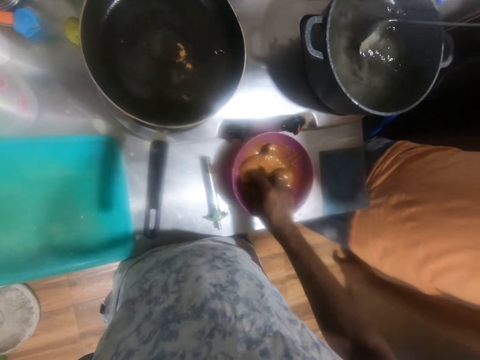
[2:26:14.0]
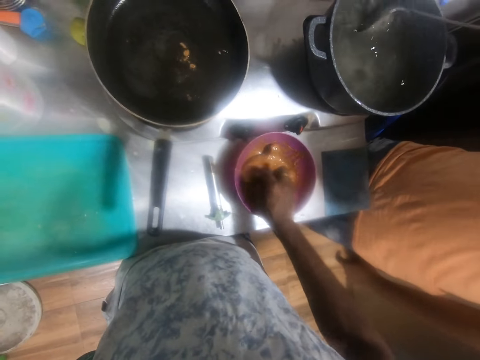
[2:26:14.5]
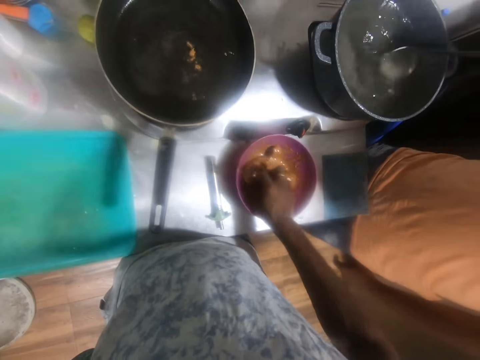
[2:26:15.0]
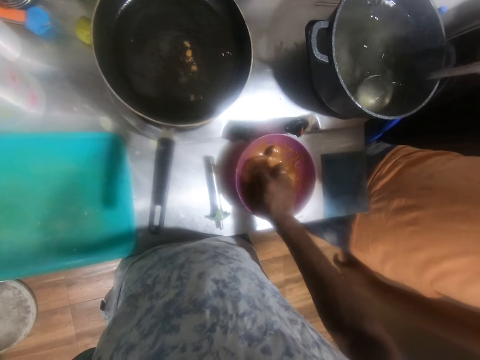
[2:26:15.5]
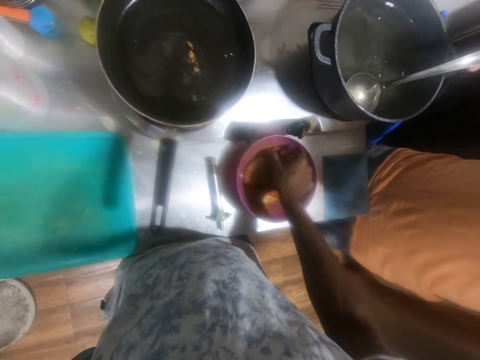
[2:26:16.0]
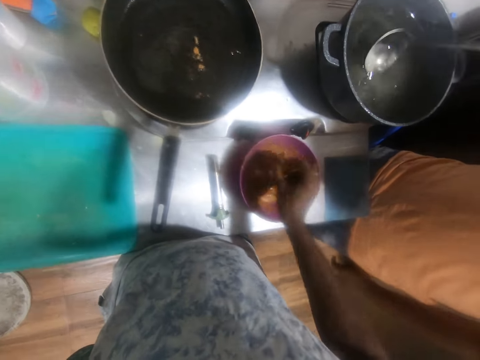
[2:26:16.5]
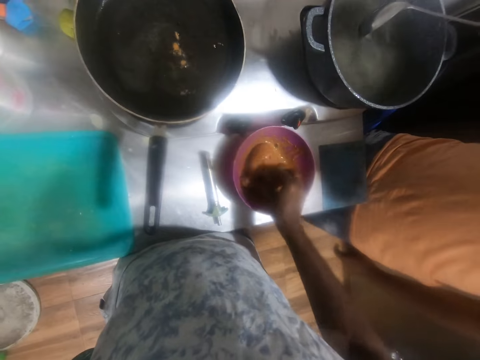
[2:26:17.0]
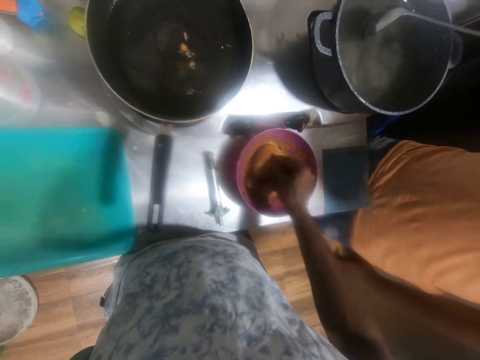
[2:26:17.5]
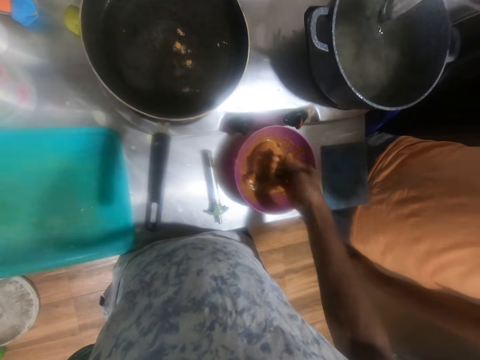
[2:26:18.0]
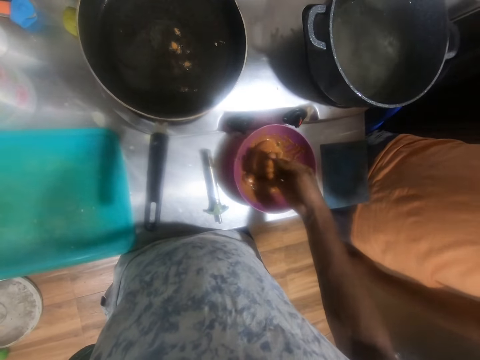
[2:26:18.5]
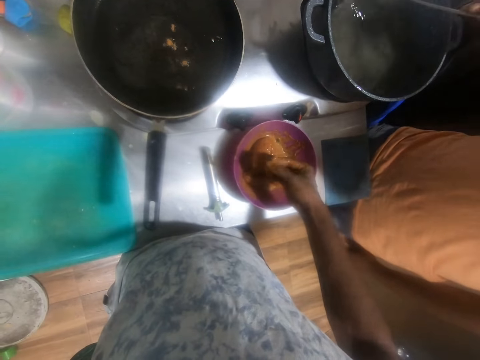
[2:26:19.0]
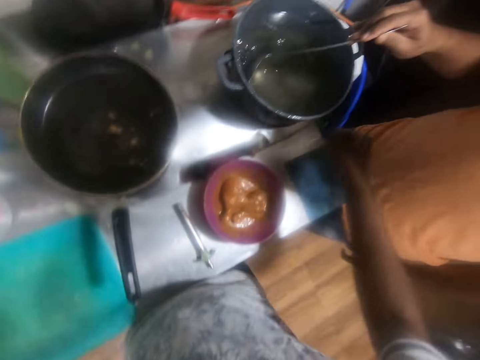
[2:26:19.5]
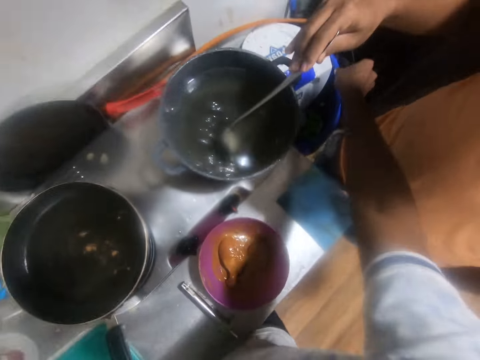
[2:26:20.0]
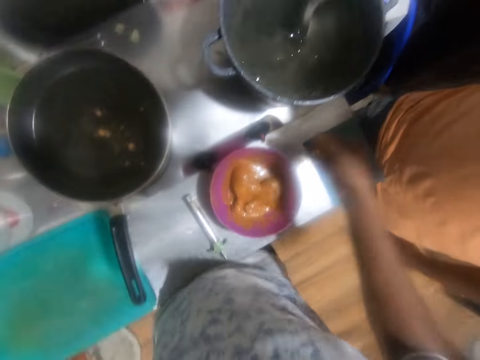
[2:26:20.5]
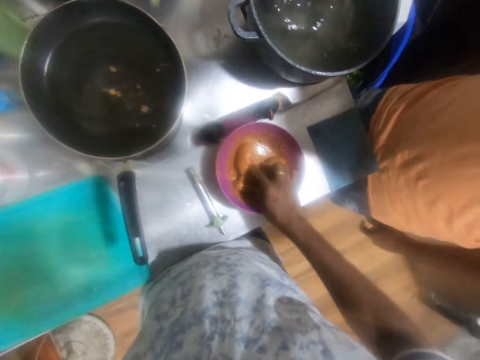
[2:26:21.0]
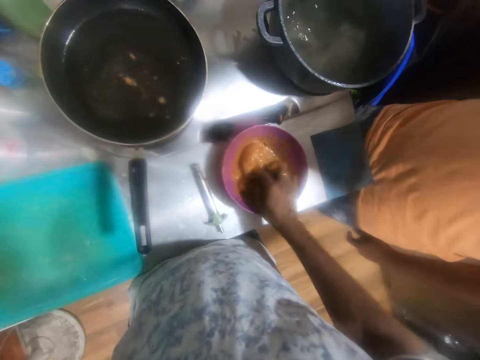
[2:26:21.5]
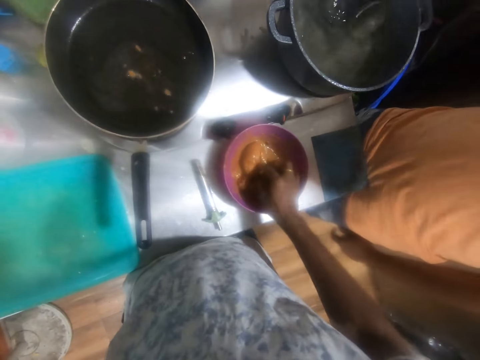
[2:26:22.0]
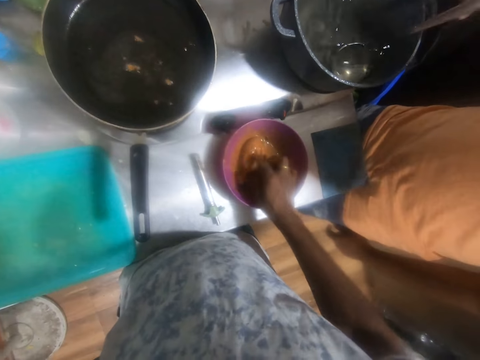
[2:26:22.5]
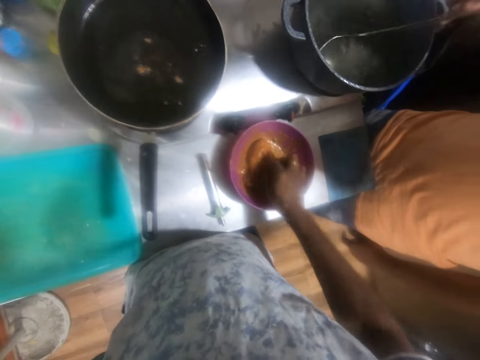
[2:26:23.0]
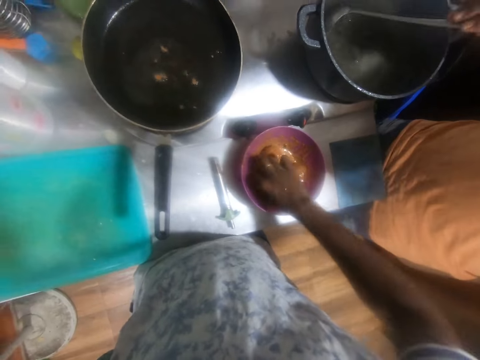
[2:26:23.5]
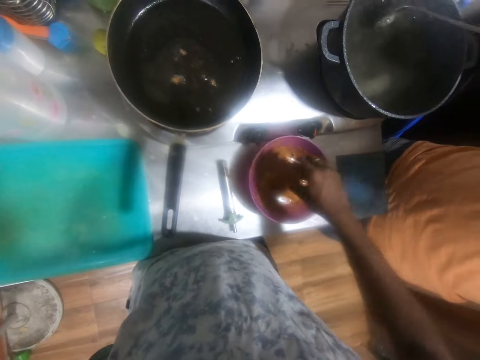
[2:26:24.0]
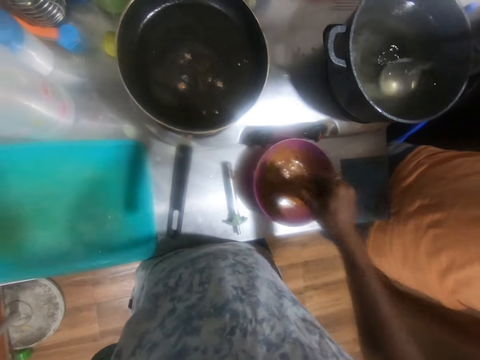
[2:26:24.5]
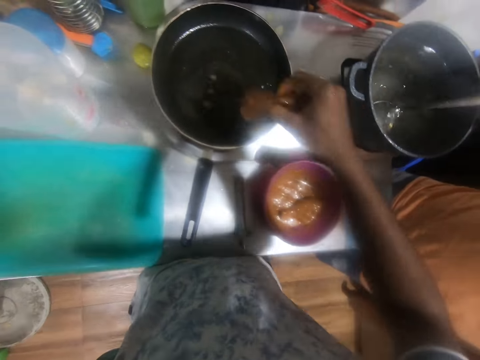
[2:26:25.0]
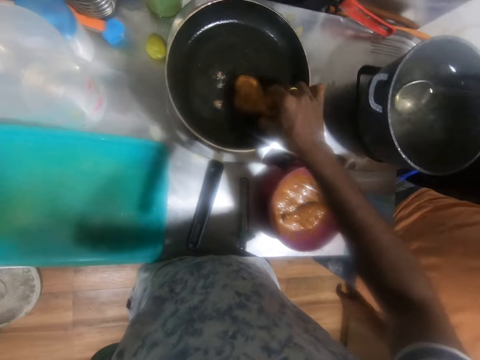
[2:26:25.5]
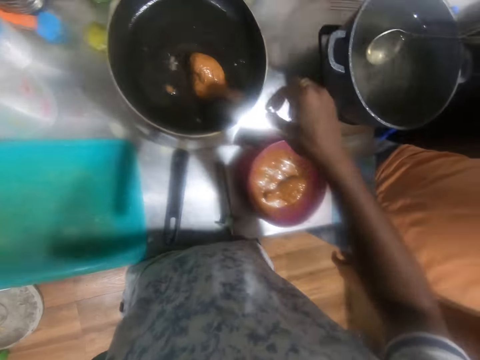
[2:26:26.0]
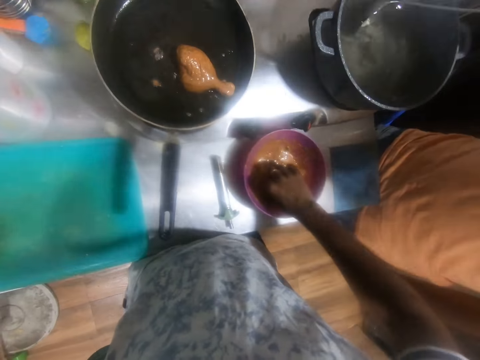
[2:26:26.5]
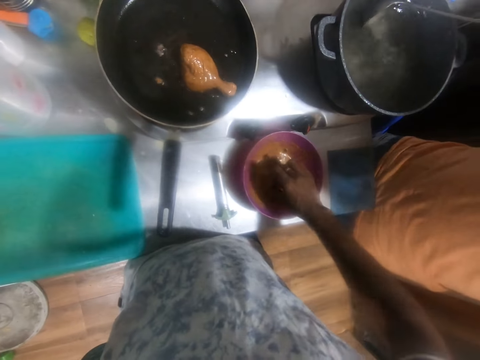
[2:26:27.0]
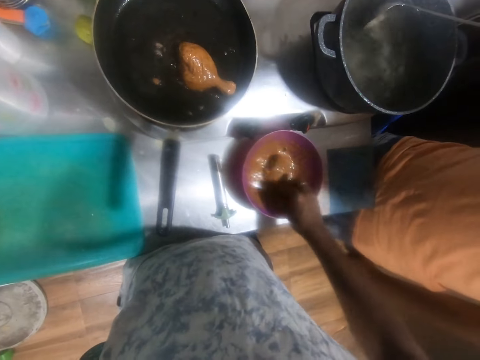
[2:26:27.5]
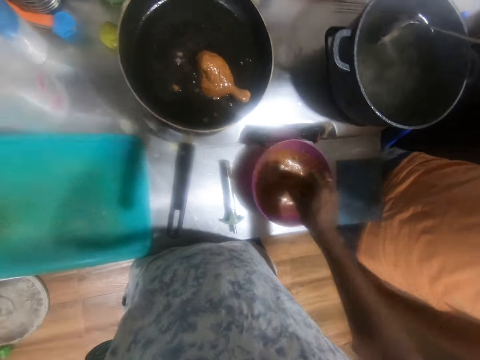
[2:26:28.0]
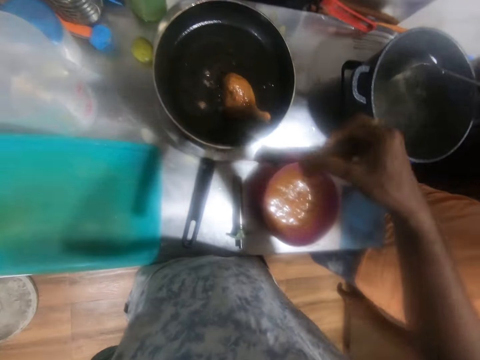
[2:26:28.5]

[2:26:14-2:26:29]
The camera wearer flips the chicken inside the bowl on the countertop with his right hand. He stirs the chicken mixture with his hand on the bowl. He removes dirt from the bowl on the countertop with his right hand. He throws the dirt inside a trash can on the floor with his right hand. The man stirs water in the pot. The camera wearer picks the chicken from the bowl on the countertop with his right hand. He places the chicken inside a fry pan with cooking oil on the gas burner with his right hand. He picks the chicken from the bowl on the countertop with his right hand.

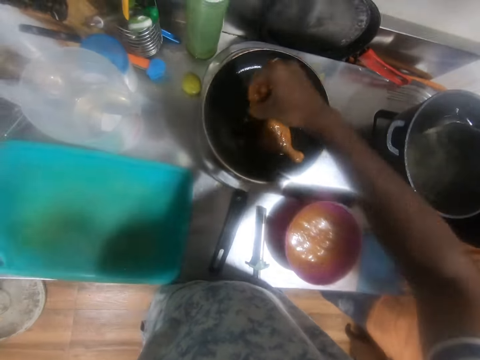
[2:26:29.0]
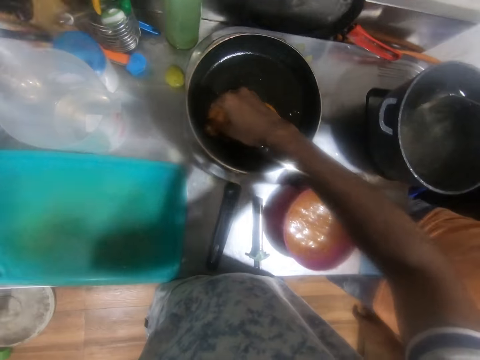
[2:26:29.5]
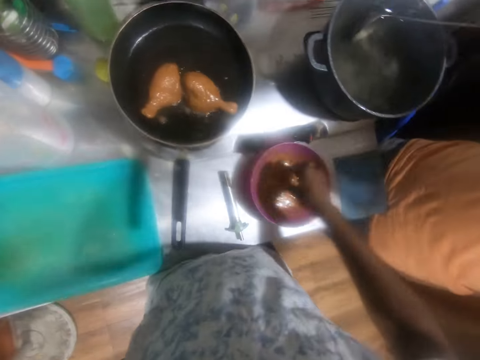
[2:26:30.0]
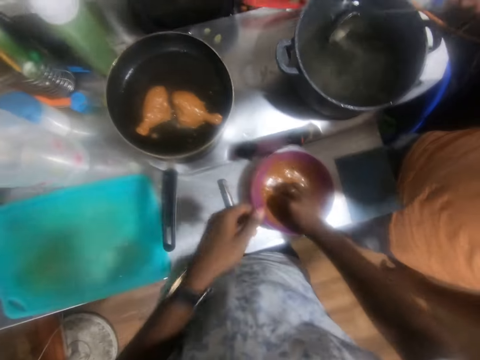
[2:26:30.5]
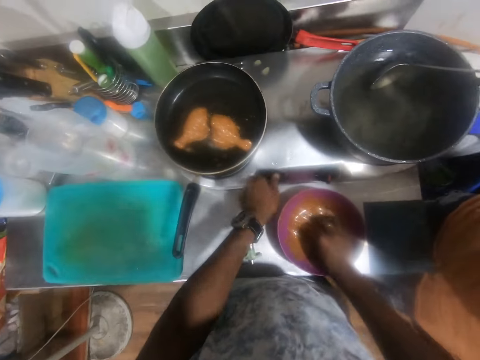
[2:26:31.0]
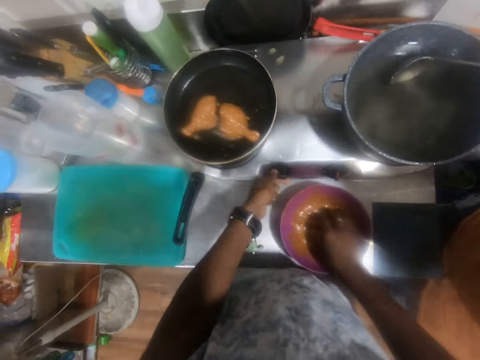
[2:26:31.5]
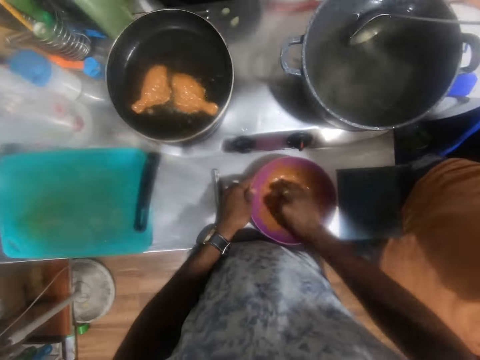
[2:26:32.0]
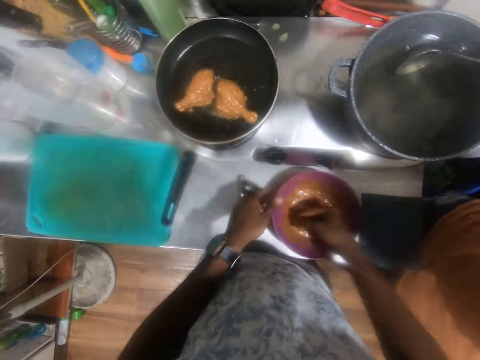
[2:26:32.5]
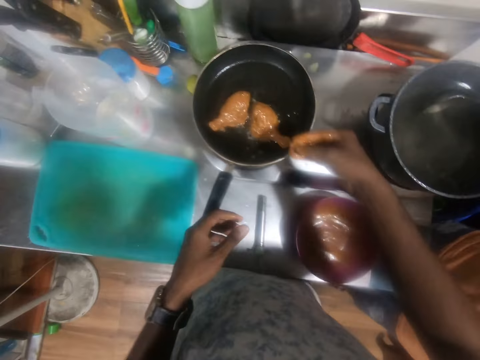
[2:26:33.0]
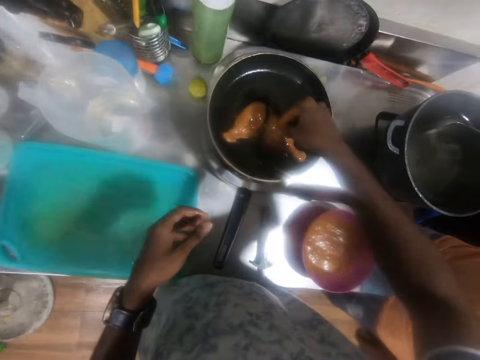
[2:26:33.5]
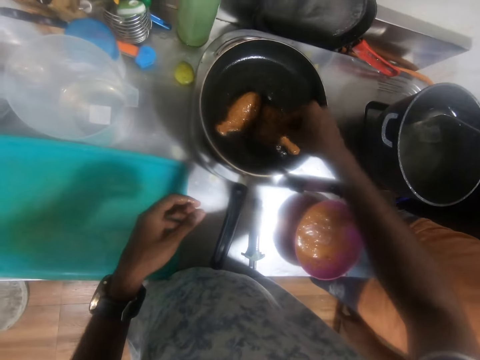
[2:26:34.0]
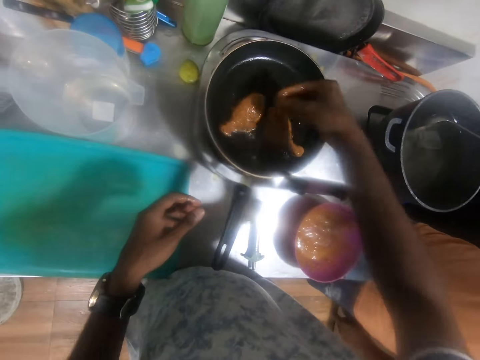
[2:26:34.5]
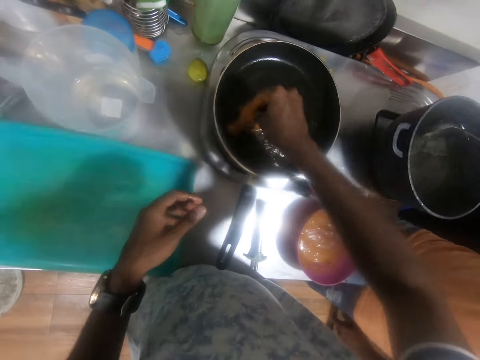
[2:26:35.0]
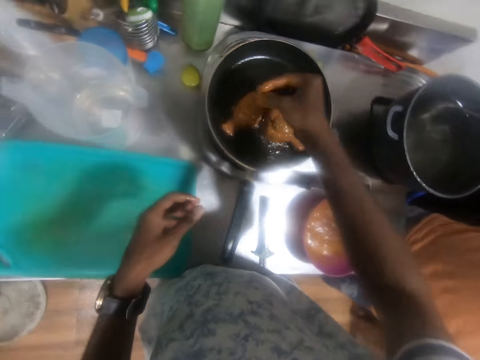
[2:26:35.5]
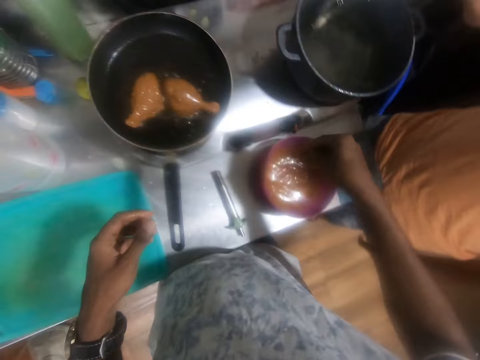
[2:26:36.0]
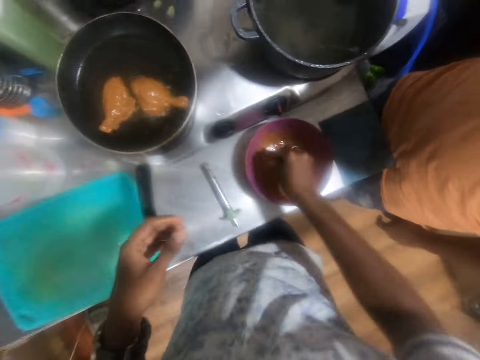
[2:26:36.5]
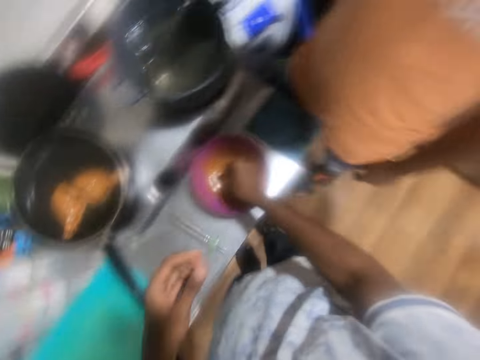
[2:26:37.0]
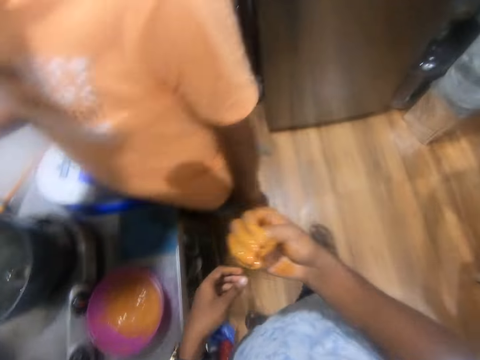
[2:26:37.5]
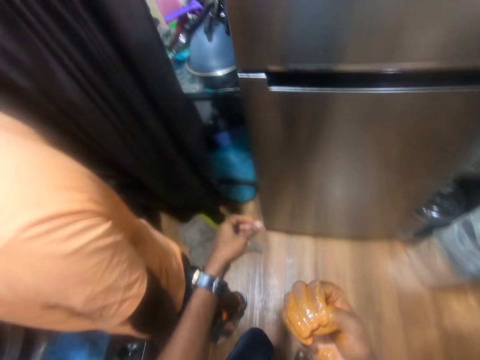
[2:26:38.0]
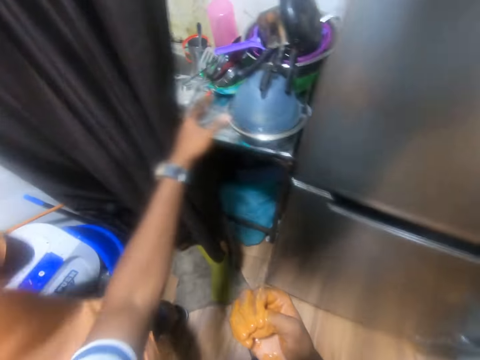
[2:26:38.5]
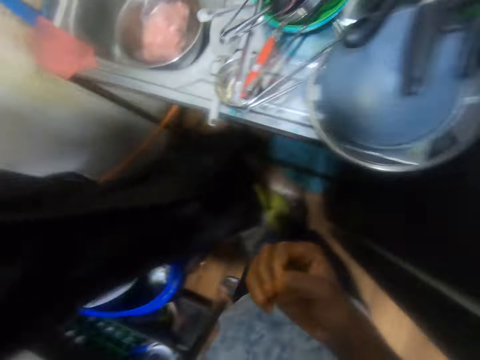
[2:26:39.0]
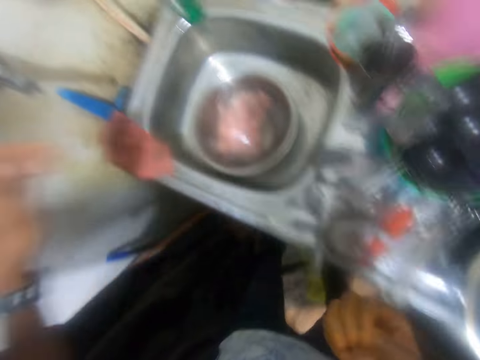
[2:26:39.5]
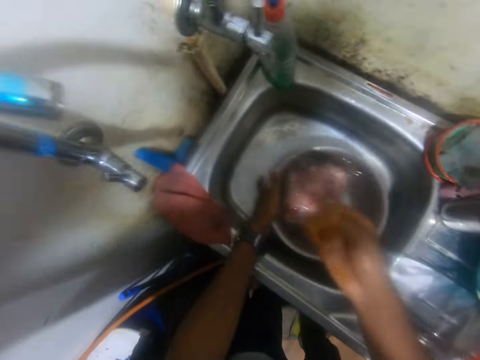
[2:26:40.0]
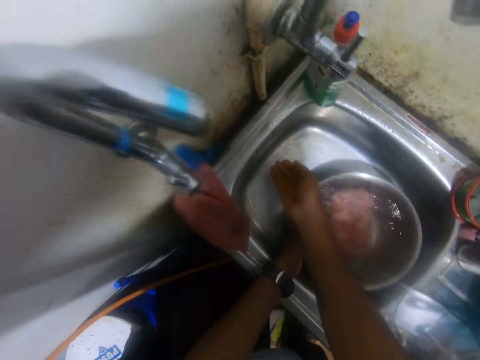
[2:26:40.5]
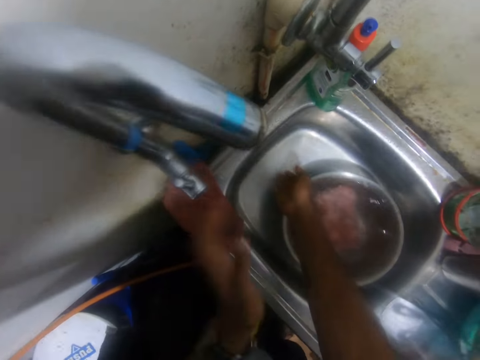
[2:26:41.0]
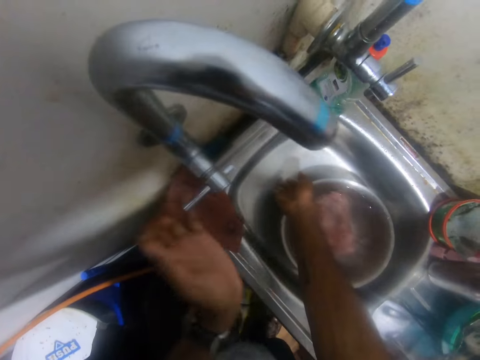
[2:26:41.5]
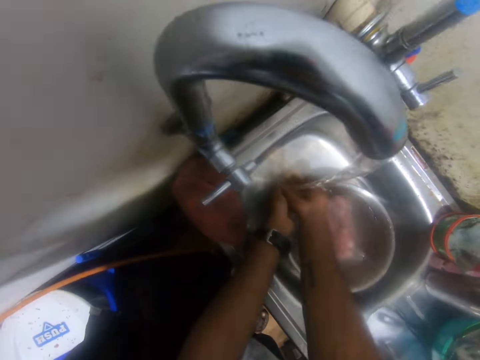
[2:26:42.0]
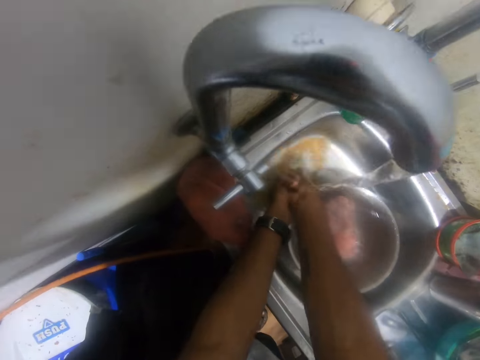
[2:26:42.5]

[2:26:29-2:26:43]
The camera wearer places the chicken inside the fry pan on the gas burner with his right hand. He twists the knob on the gas burner with his left hand. He holds the bowl on the countertop with his left hand. He picks some sauce from the bowl on the countertop with his right hand. He removes his left hand from the bowl on the countertop. He pours the sauce inside the fry pan on the gas burner on top of the chicken pieces with his right hand. He opens a curtain with his left hand. He adjusts a stainless bowl inside a sink with his left hand. He opens a tap on the sink with his left hand.
